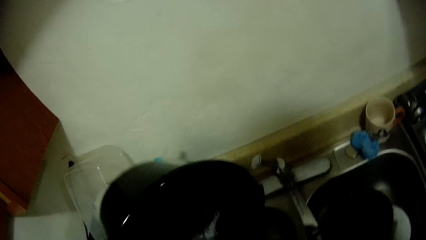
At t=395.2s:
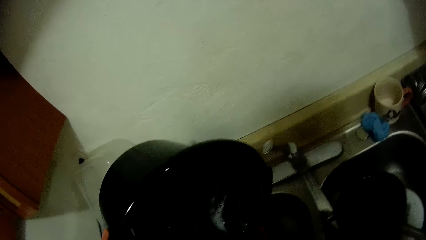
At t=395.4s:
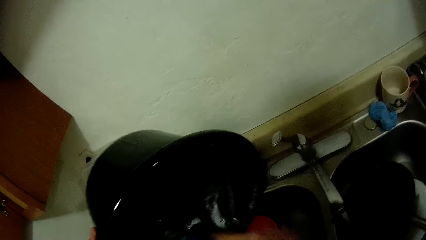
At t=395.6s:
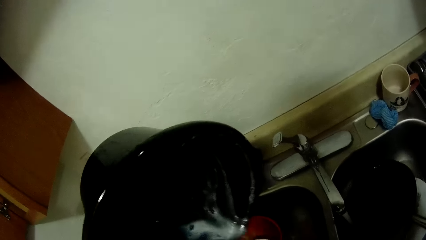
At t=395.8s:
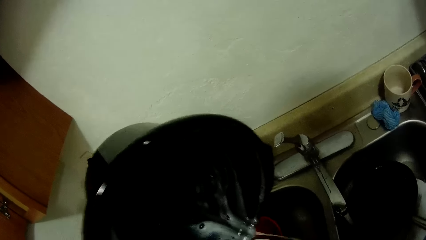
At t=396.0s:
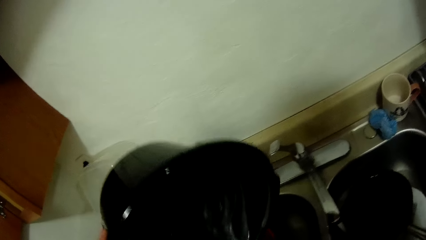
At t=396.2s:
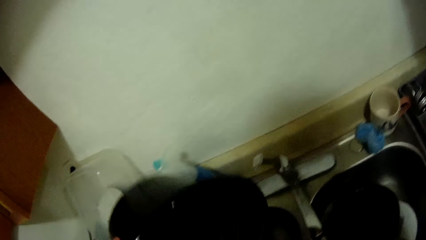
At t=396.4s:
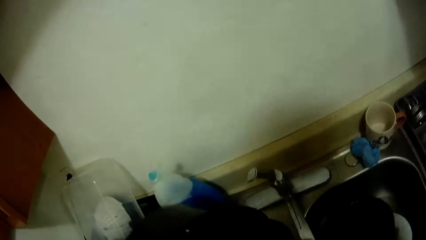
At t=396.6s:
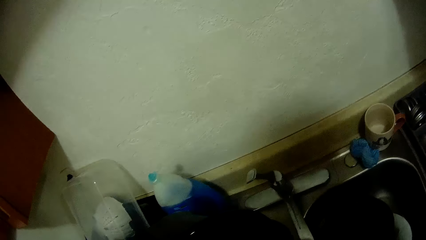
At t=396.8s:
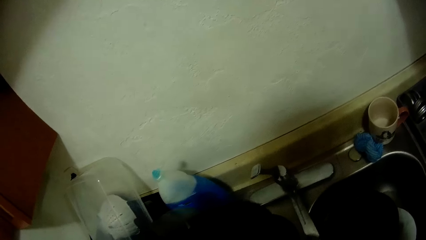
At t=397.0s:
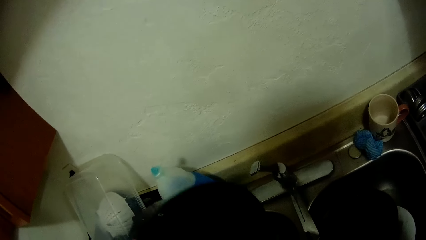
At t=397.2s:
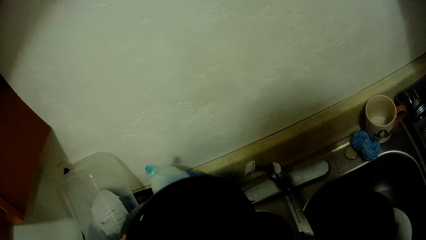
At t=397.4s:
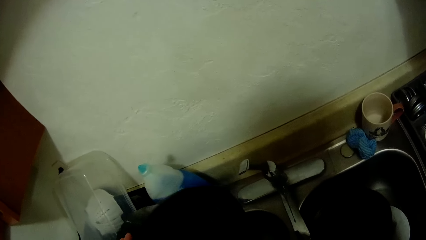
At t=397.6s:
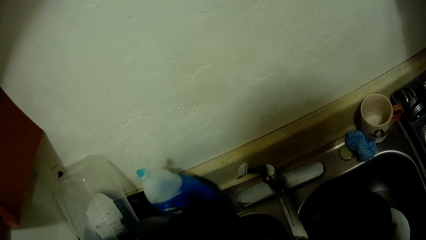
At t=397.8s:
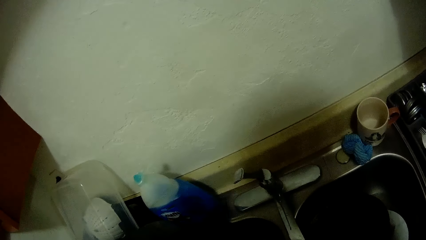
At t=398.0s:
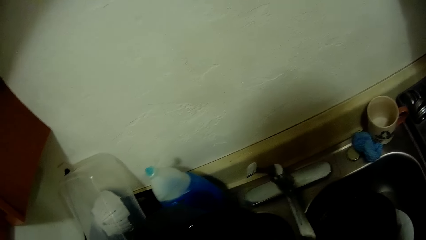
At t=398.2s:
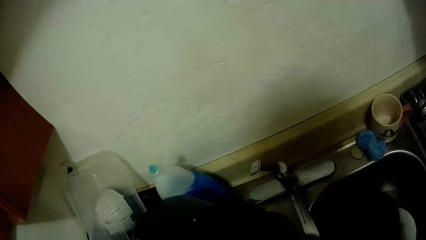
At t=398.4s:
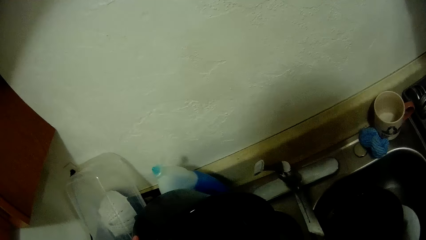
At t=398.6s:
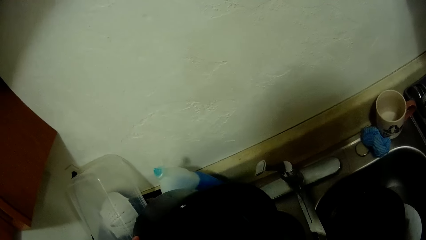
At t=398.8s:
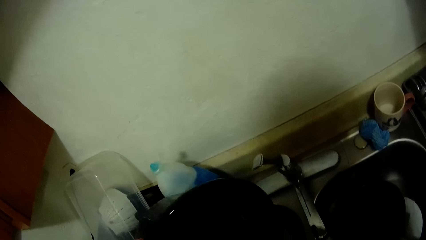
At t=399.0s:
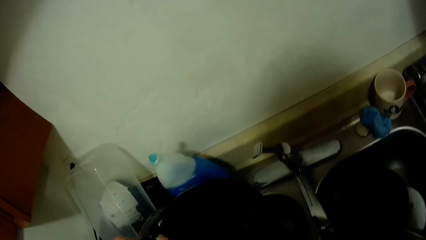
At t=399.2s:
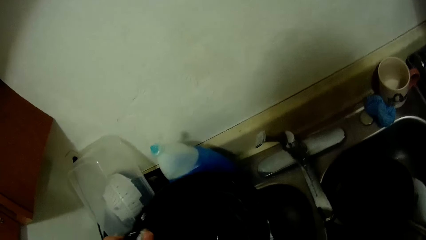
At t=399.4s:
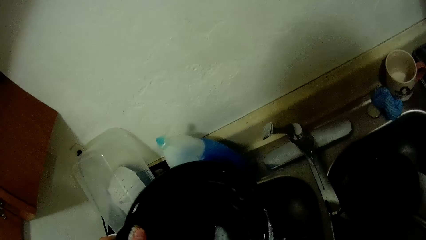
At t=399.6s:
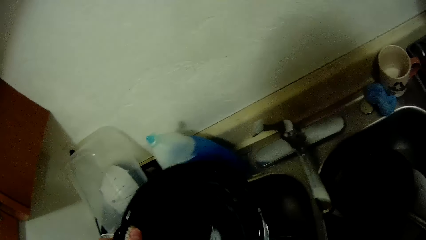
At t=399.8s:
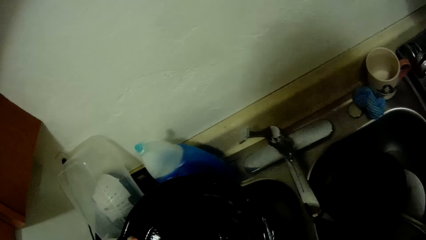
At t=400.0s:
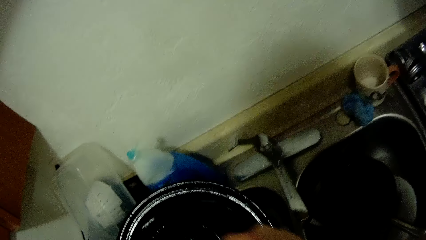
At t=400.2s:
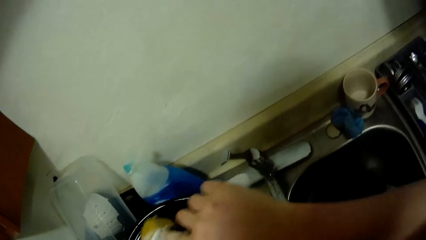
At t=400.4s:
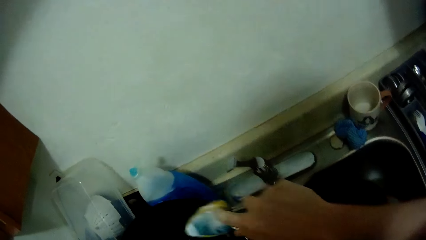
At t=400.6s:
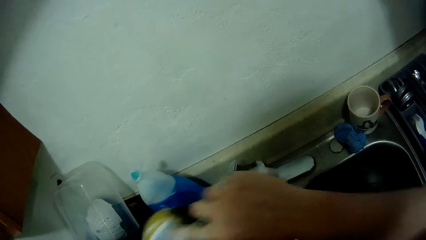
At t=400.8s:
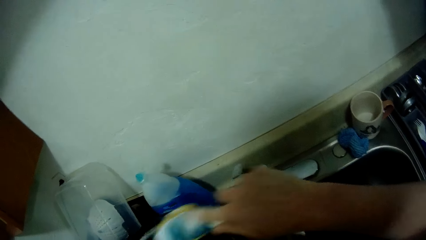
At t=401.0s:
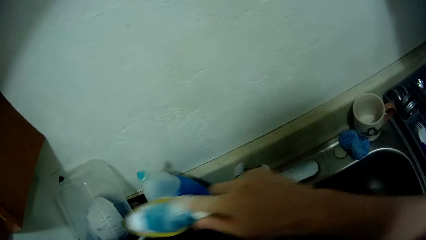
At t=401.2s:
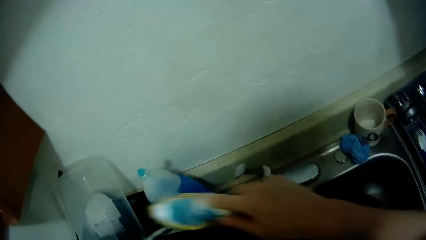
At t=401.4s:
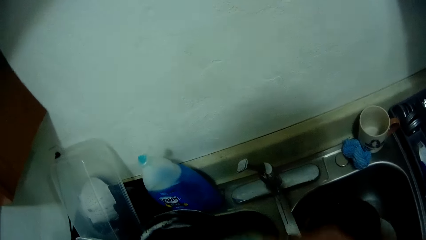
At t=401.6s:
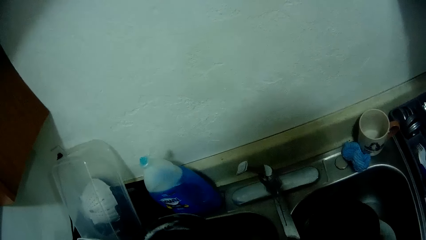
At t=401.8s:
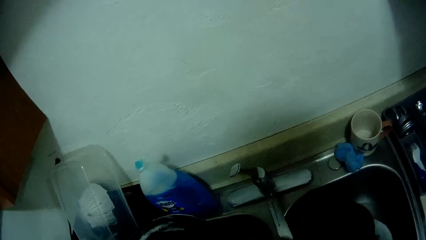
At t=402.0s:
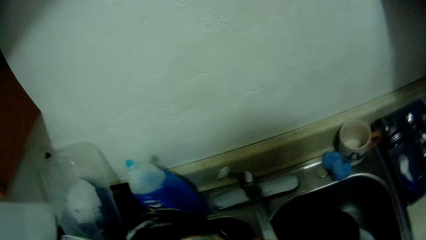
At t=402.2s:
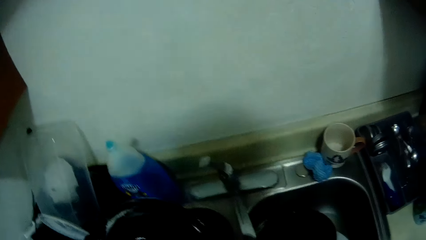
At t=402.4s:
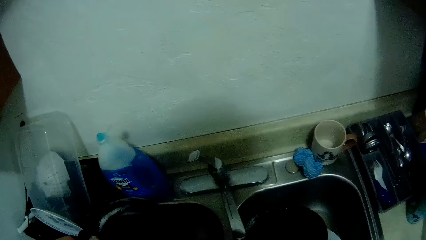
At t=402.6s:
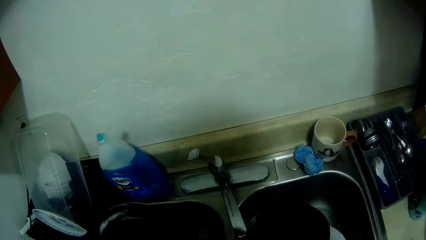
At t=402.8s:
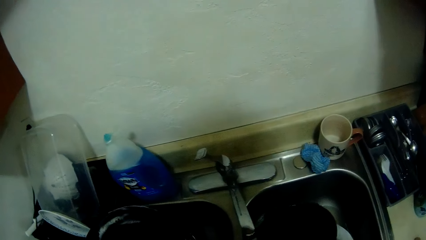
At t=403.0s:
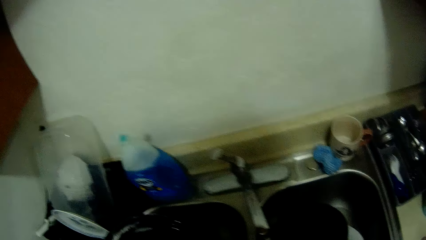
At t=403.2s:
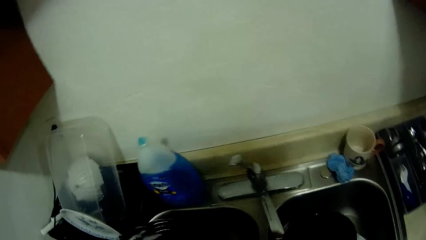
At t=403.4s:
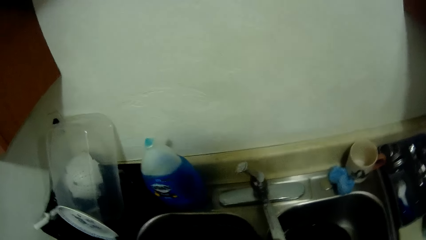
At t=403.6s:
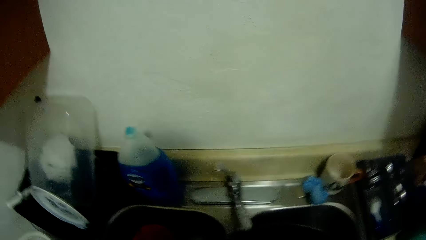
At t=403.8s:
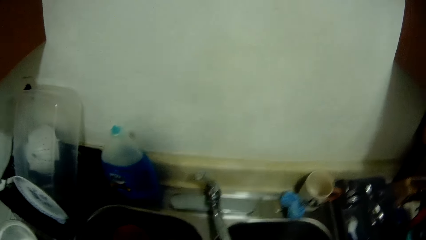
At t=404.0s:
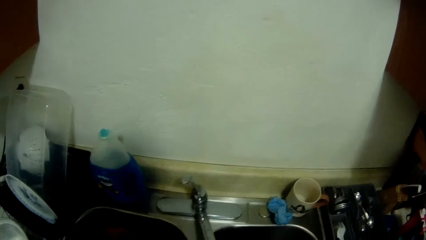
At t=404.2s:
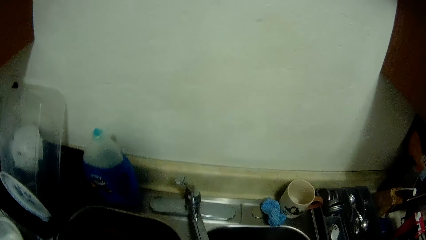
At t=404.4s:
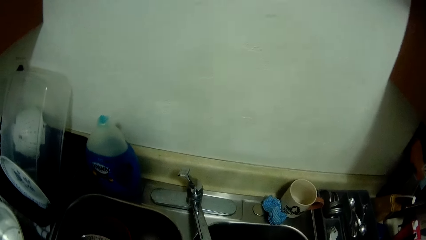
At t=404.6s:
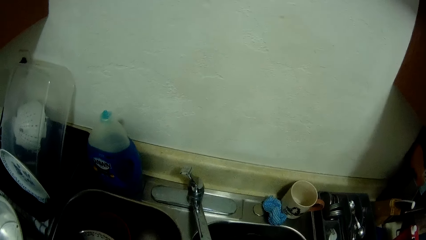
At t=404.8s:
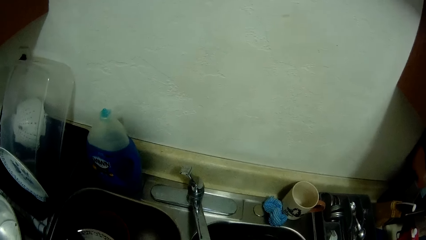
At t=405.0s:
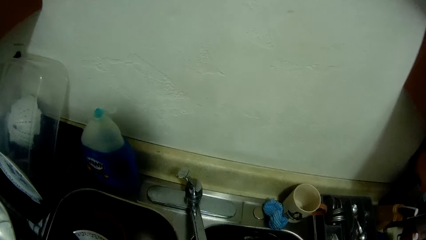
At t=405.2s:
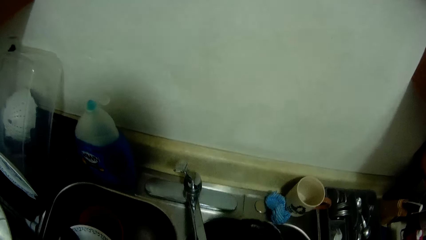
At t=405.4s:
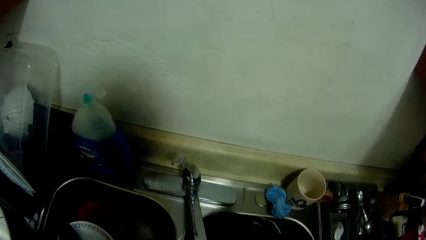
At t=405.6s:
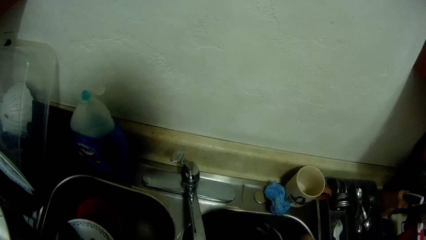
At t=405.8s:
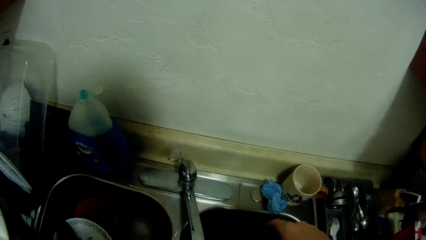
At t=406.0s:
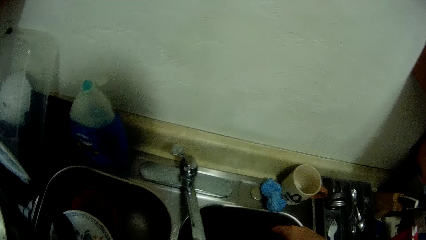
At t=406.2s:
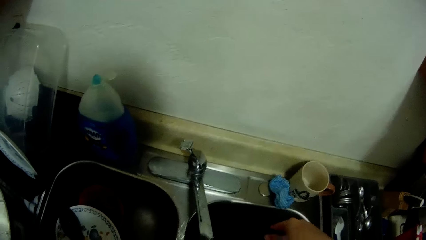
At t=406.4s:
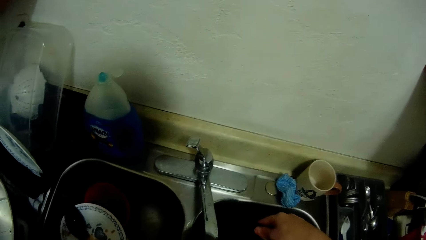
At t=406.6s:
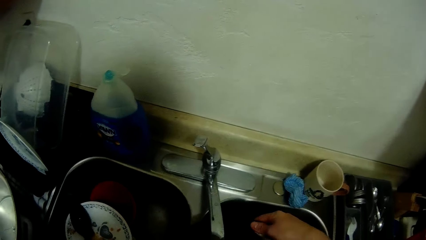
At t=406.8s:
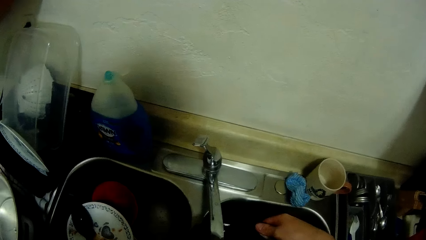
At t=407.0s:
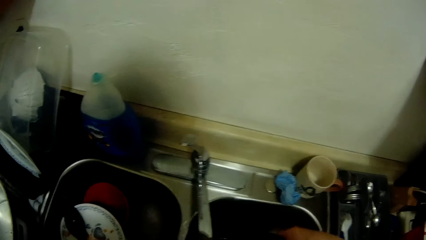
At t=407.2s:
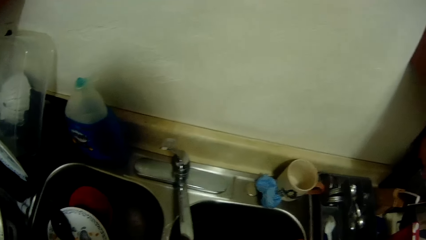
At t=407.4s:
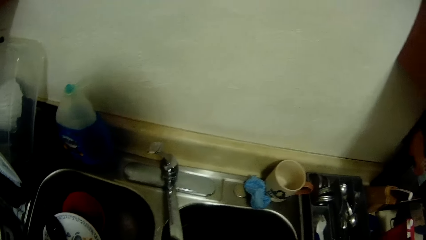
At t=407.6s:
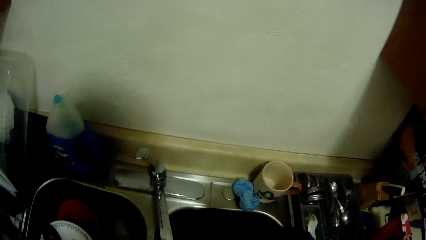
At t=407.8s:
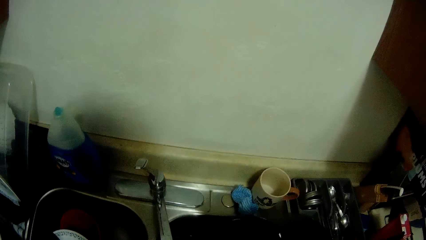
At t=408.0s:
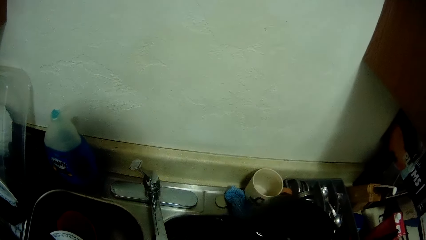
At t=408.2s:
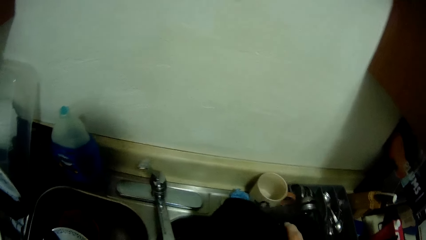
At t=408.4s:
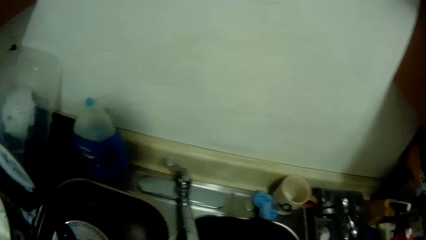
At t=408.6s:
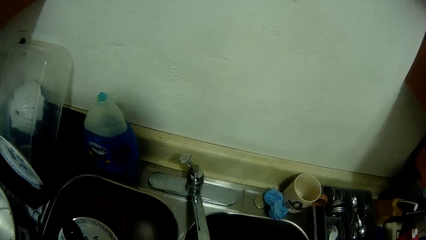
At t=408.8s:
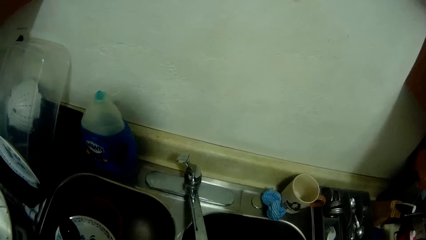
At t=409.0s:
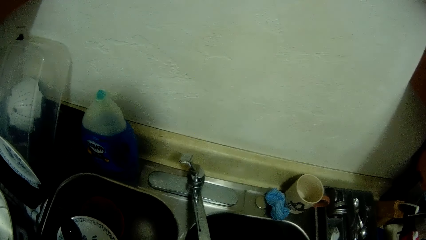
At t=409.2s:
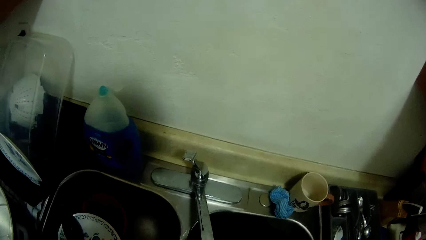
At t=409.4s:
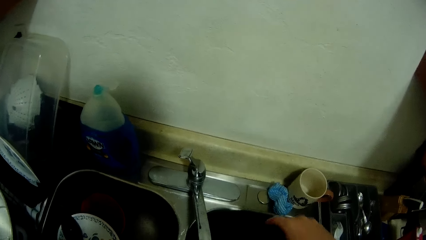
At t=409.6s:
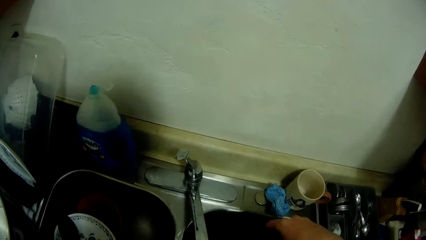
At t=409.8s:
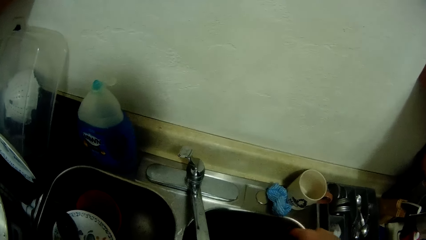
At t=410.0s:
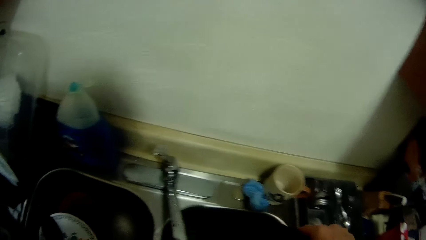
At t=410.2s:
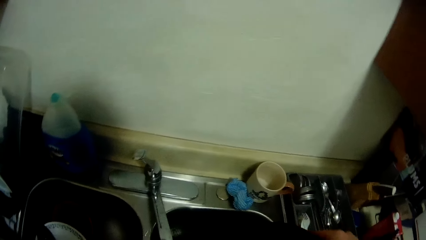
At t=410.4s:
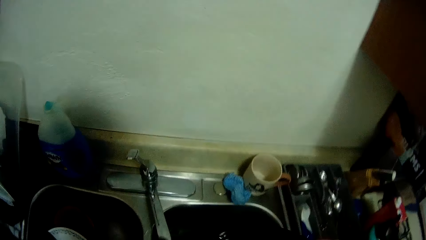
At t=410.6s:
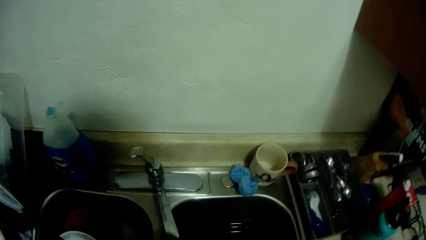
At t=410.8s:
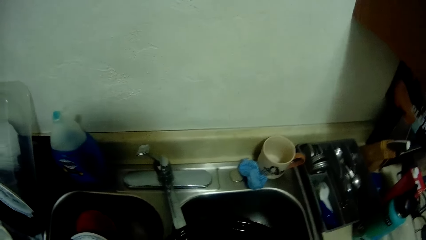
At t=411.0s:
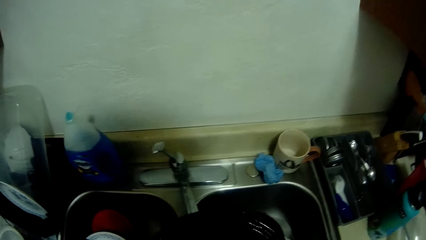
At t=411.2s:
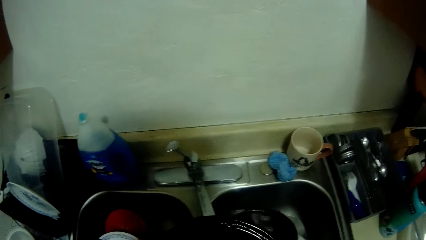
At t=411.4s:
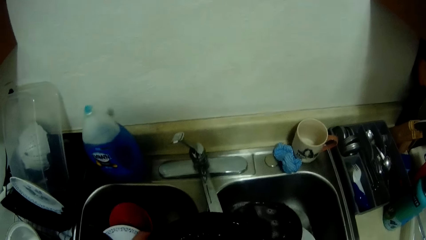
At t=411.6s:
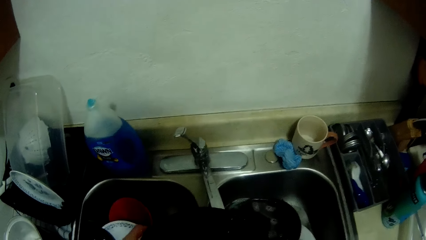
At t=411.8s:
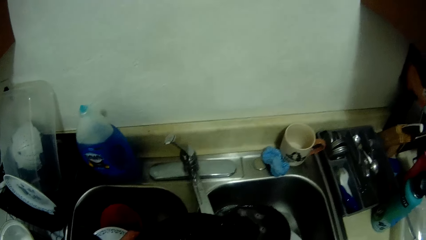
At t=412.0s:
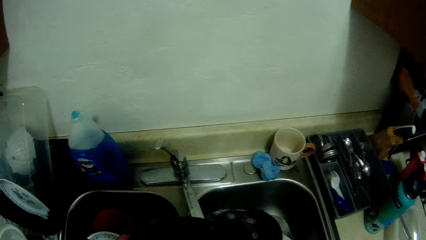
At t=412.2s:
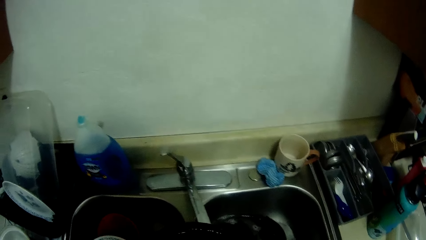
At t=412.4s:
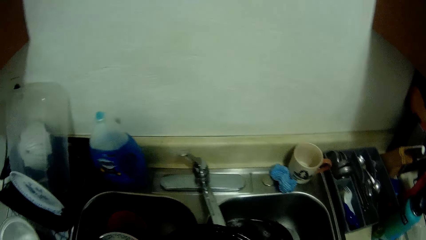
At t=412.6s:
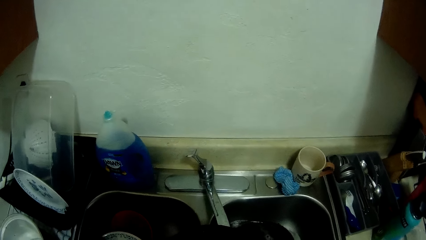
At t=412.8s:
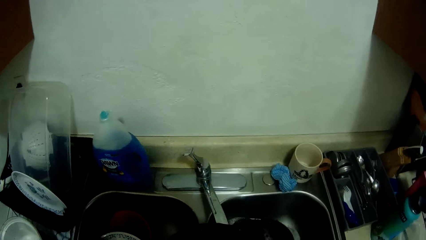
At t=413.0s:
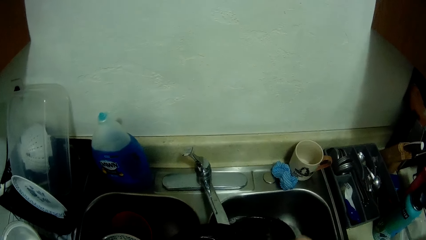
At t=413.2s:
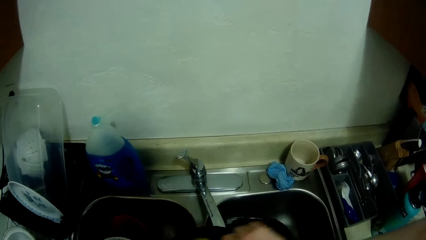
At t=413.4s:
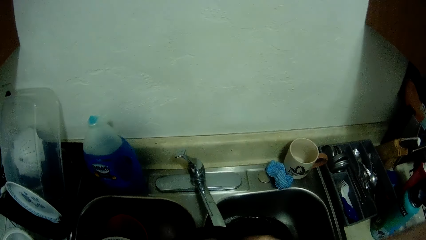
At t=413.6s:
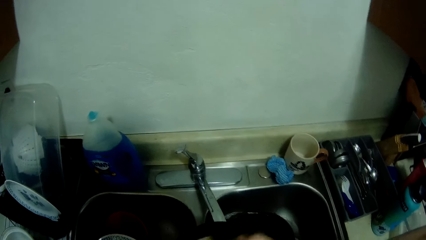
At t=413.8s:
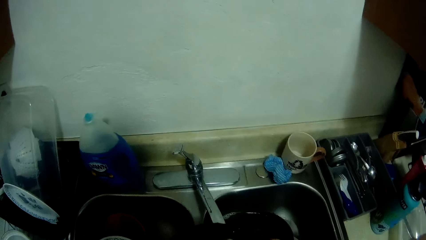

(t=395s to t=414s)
The camera wearer washes the cooking pot with the brush. They rinse the cooking pot.
